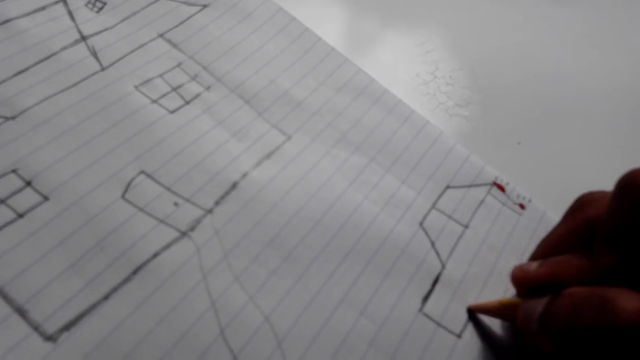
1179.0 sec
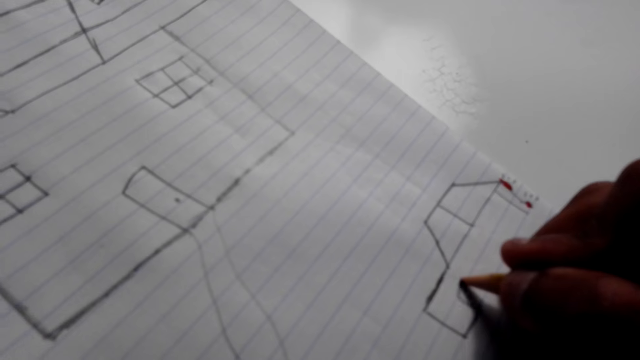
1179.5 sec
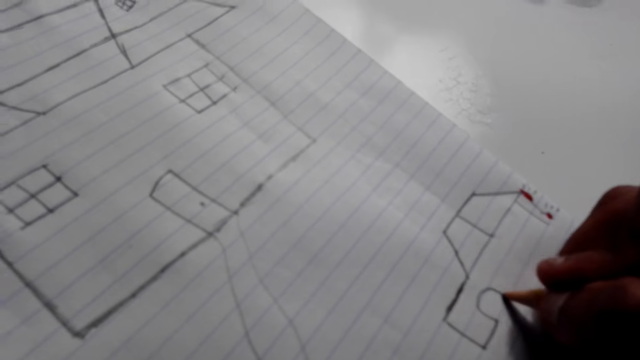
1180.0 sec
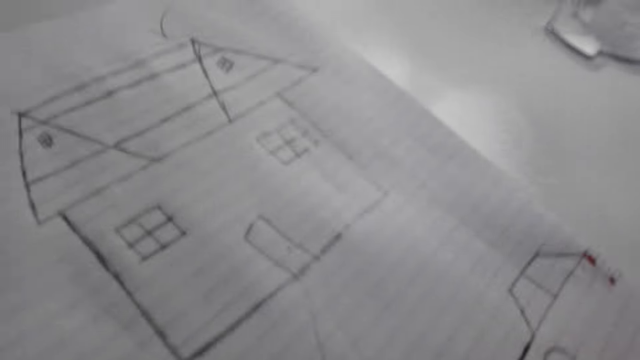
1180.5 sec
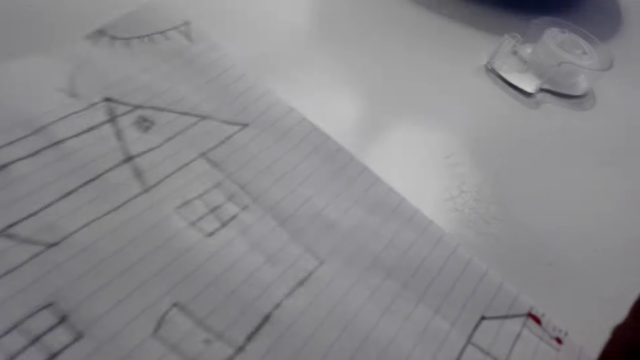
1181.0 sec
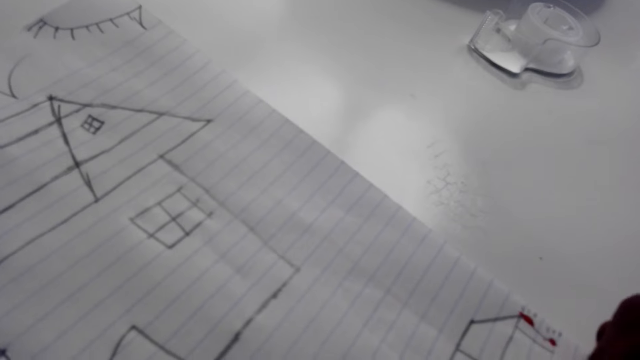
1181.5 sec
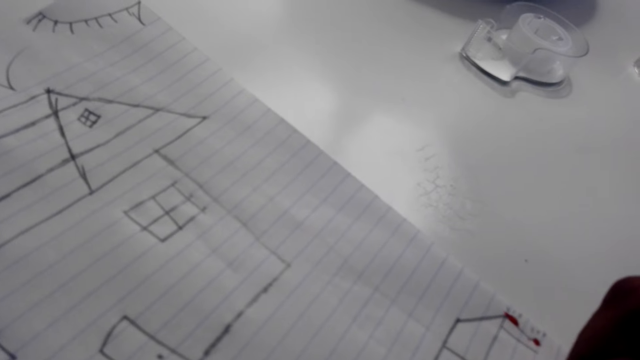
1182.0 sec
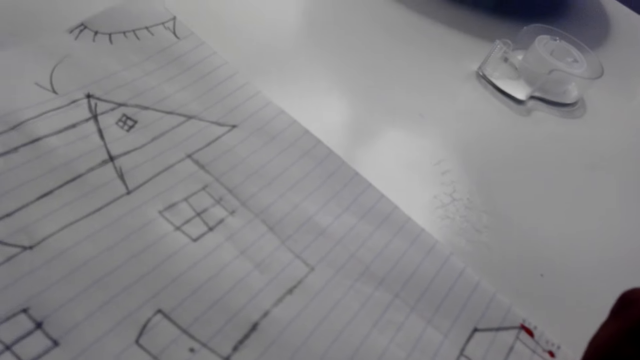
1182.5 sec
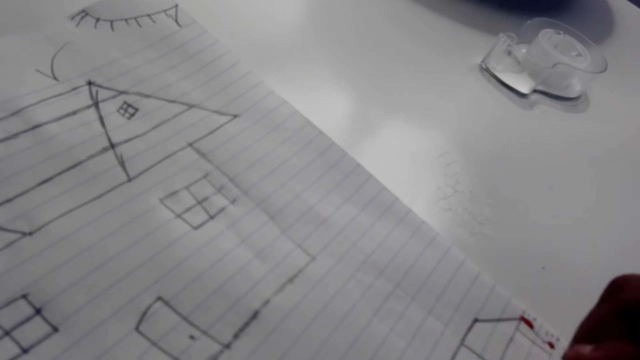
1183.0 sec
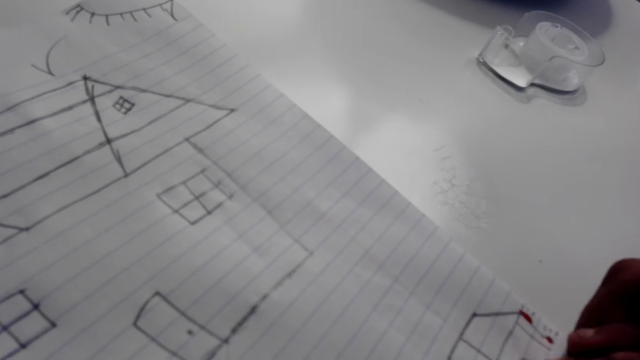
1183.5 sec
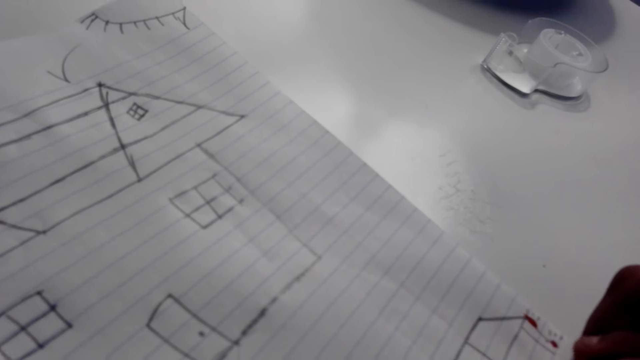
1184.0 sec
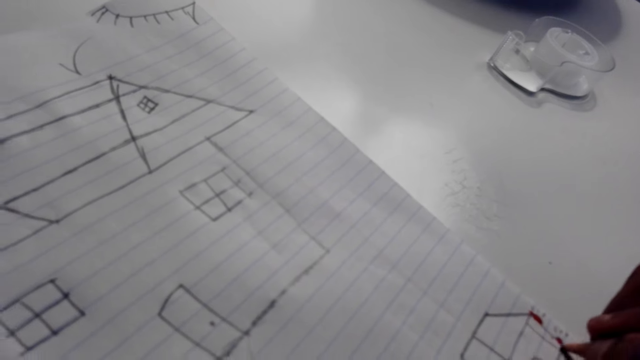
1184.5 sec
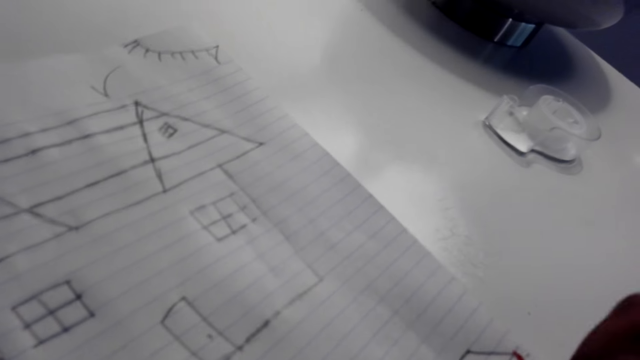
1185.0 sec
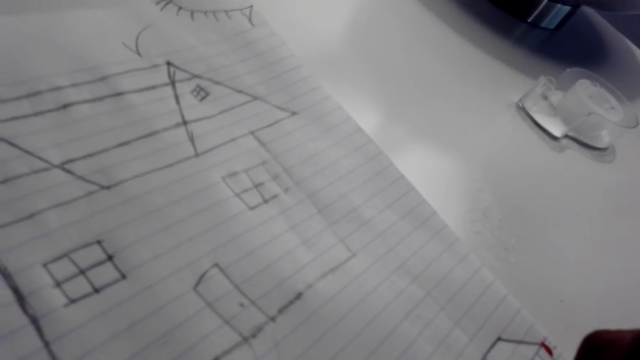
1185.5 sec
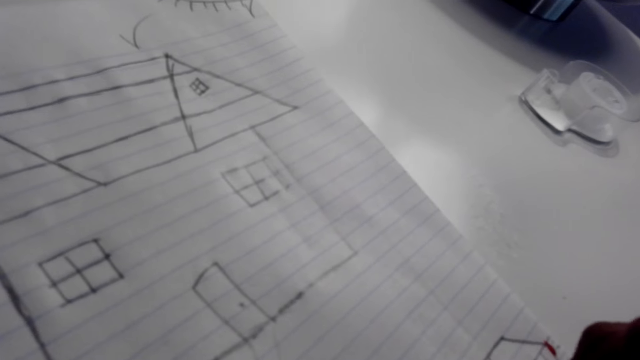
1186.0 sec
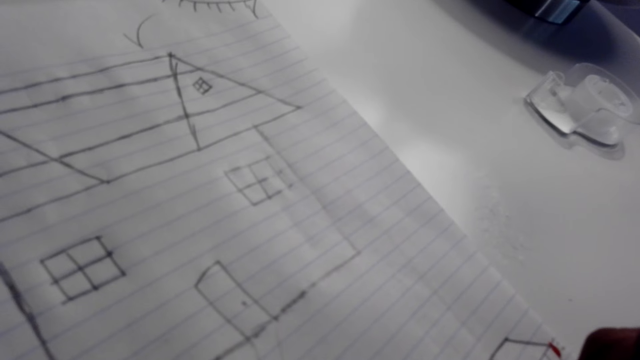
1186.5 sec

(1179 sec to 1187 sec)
The camera wearer draws a house on the paper.

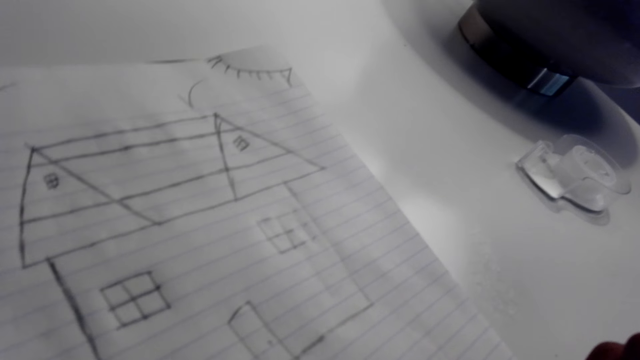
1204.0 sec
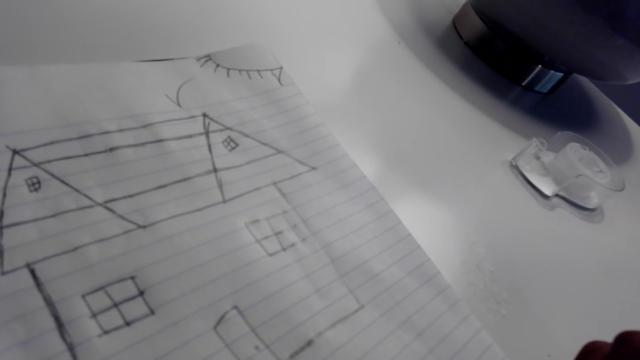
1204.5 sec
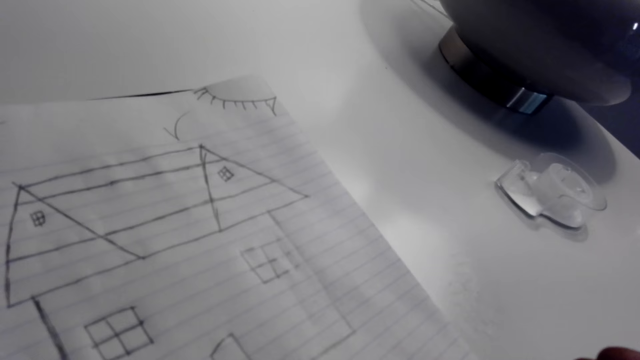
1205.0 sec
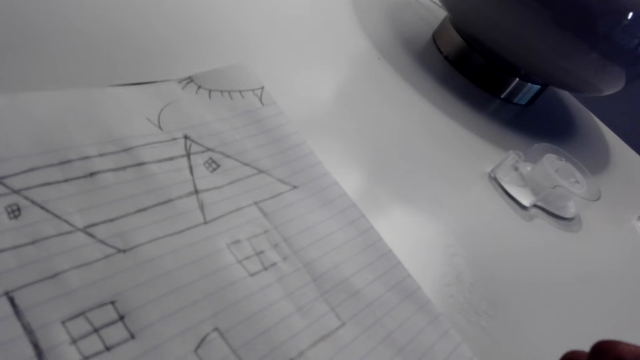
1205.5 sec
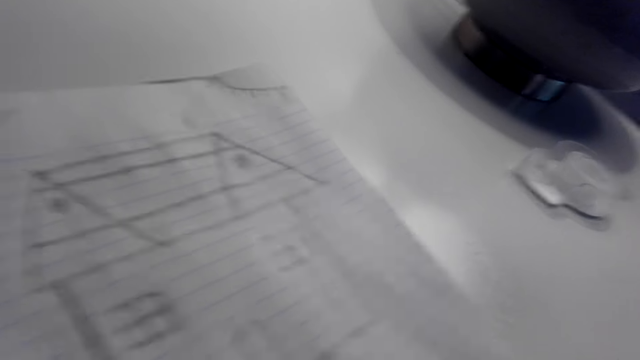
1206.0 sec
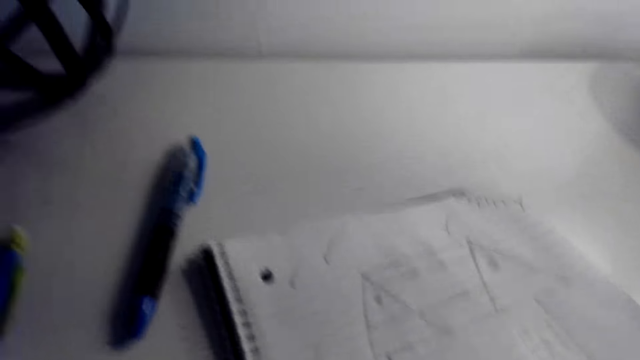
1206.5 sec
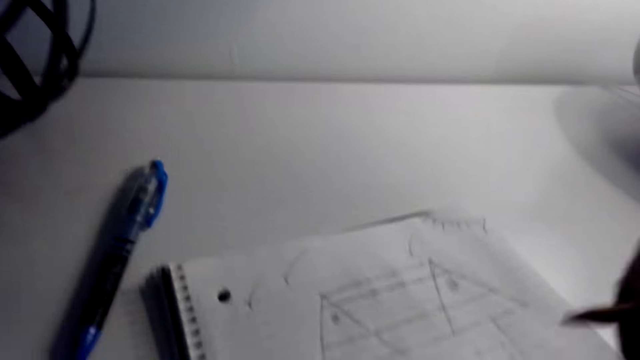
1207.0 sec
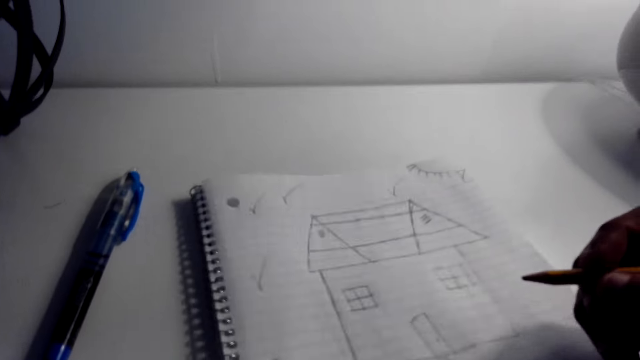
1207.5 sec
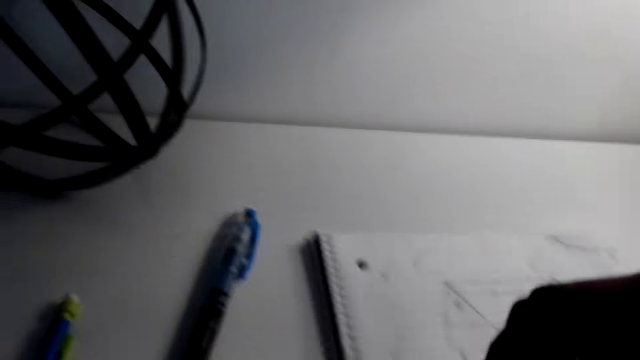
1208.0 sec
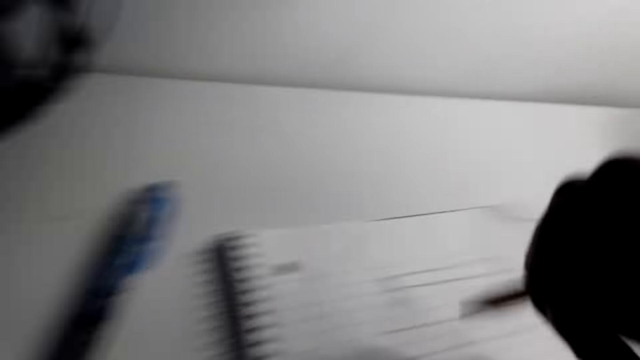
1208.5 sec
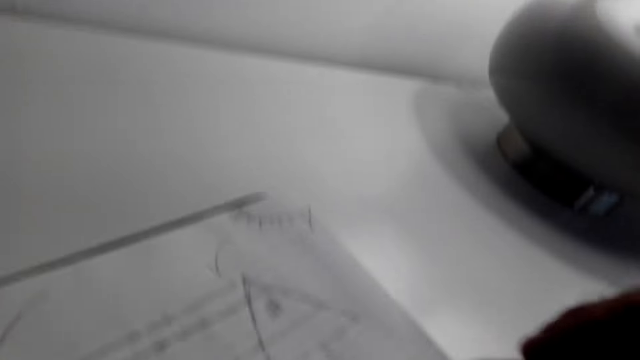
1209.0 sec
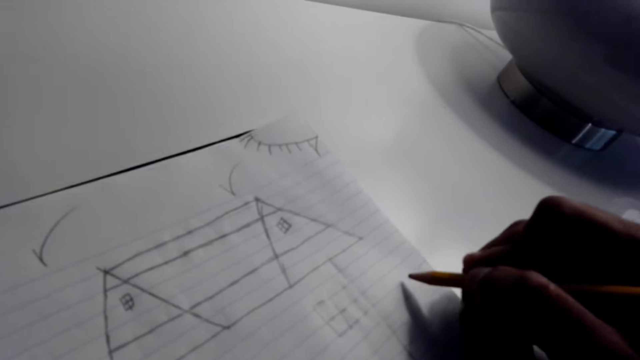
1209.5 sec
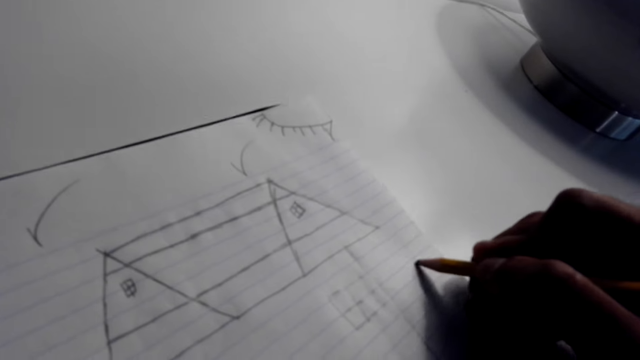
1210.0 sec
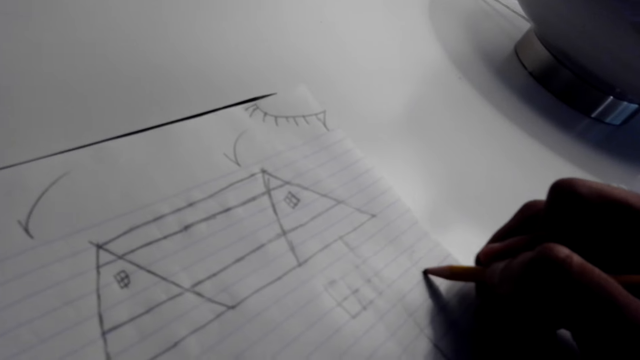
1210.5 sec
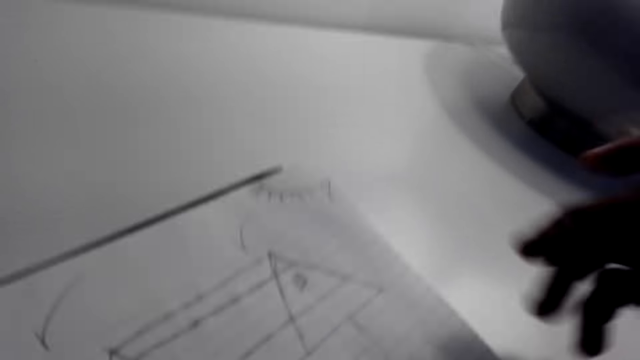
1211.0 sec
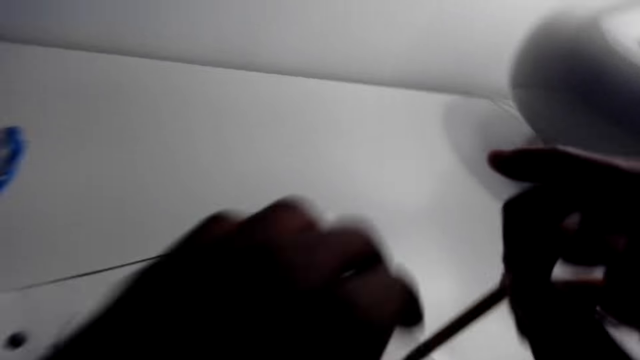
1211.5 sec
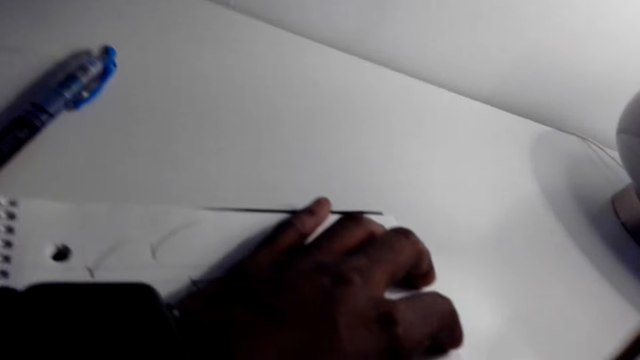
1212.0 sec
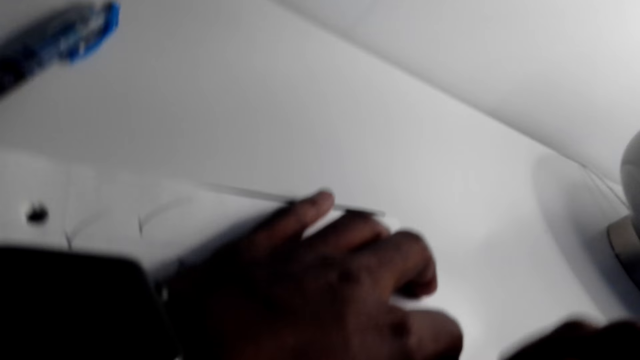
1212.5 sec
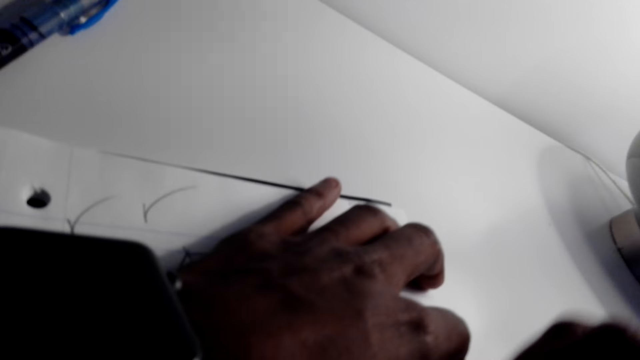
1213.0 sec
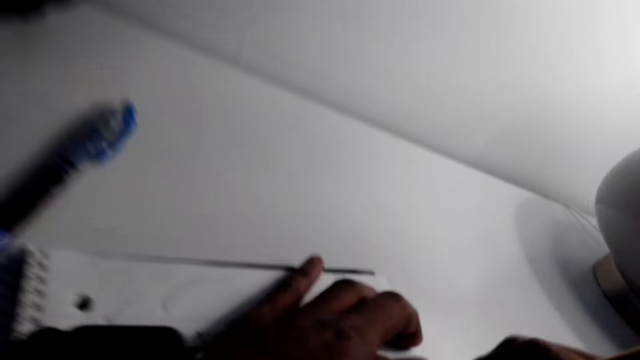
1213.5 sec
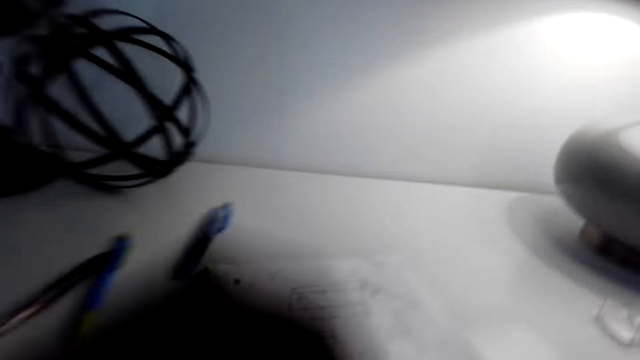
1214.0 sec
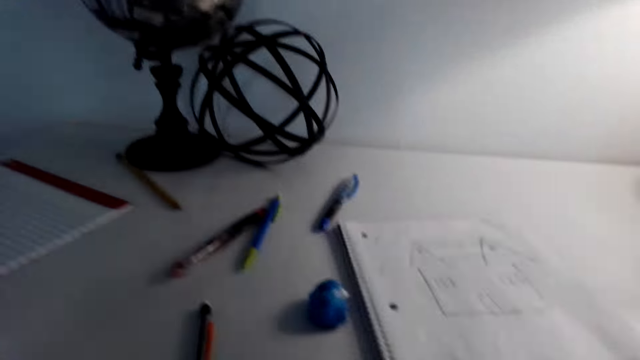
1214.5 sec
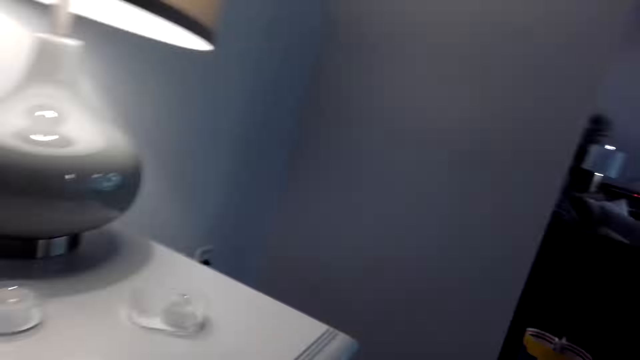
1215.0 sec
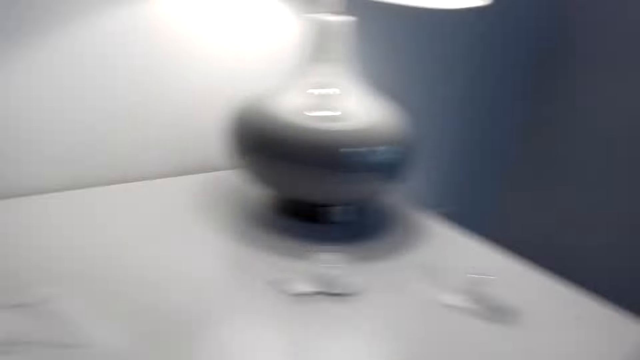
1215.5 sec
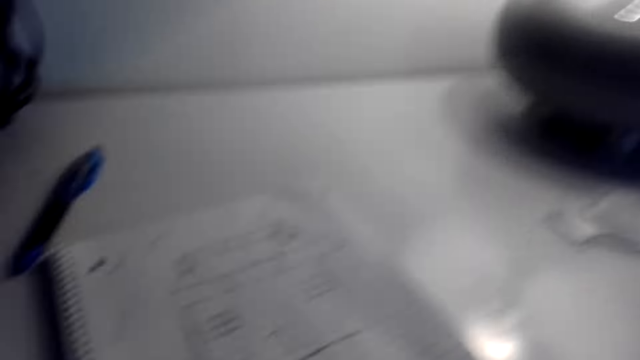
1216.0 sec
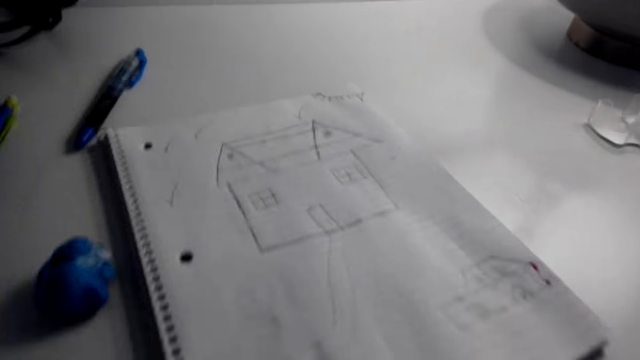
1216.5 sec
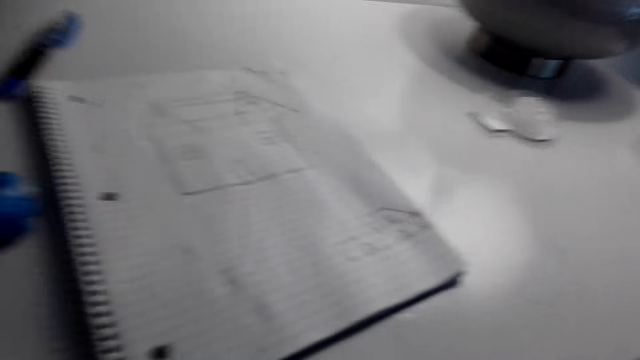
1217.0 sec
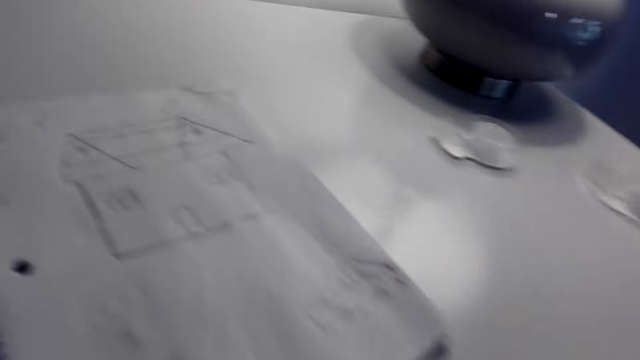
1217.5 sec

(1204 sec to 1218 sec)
The camera wearer draws on the paper. They move the book in front of the table. They draw a structure of a house at the side of the paper. They turn the pen. They rub a small piece of the picture. They walk around.
